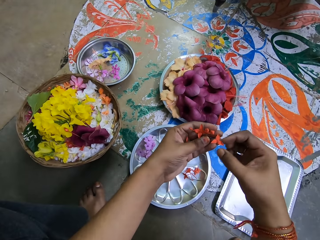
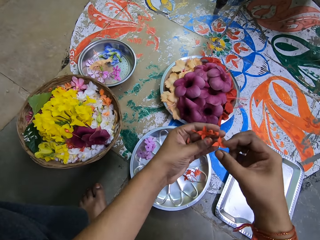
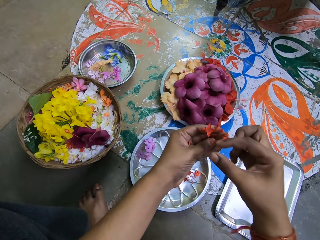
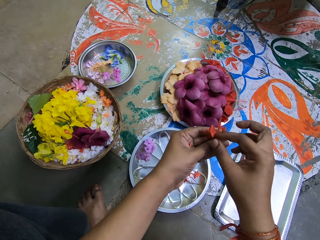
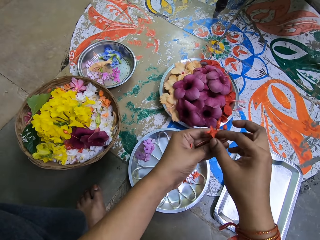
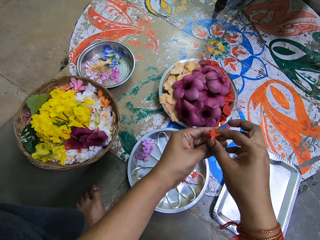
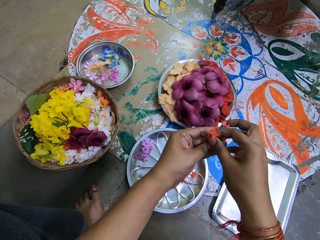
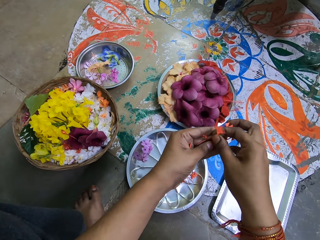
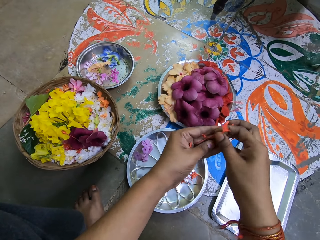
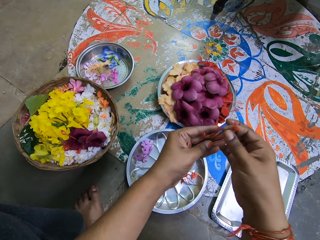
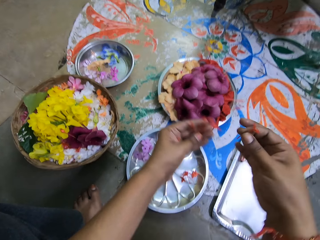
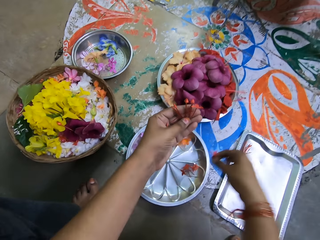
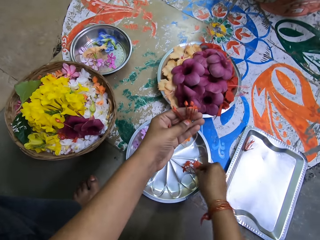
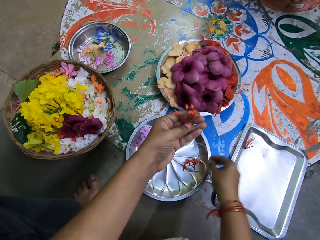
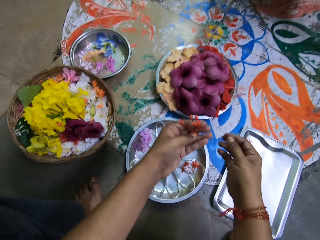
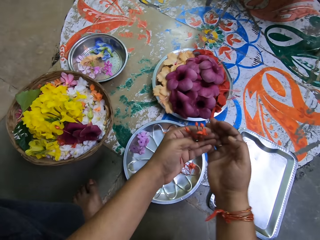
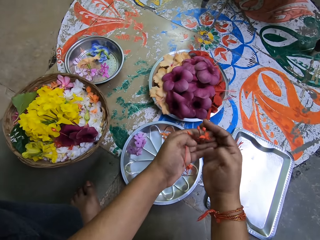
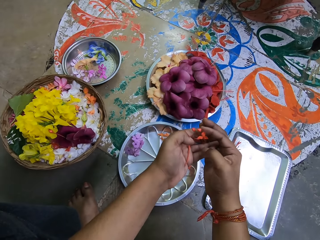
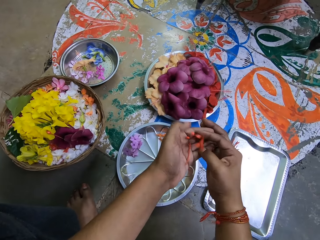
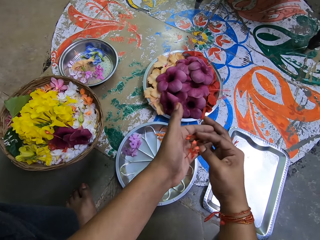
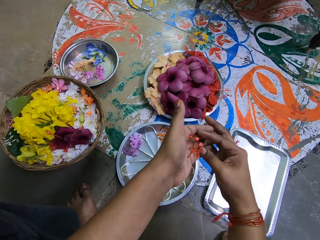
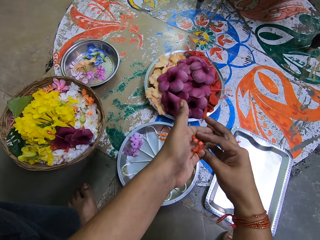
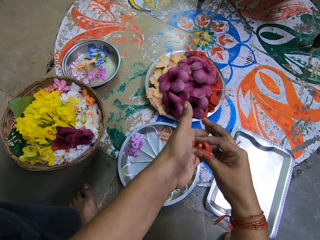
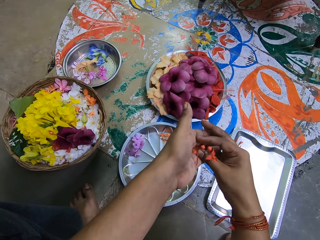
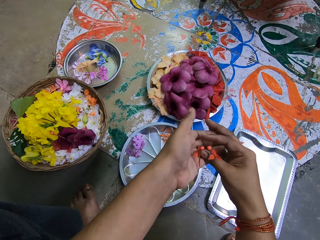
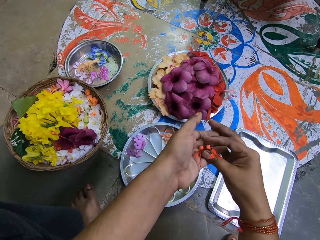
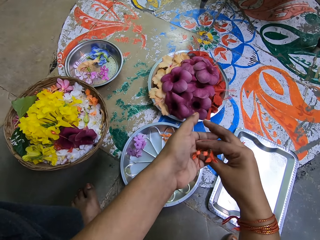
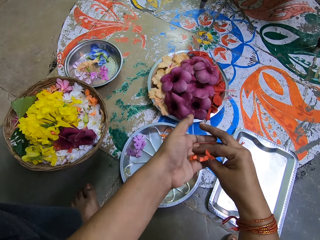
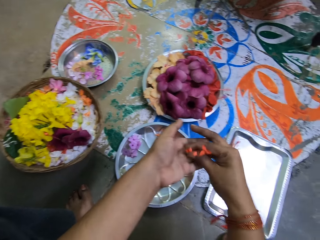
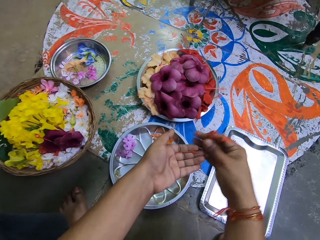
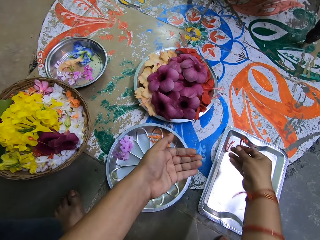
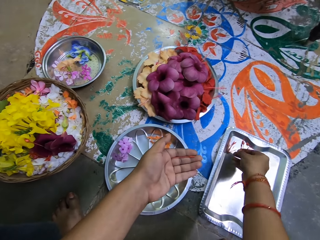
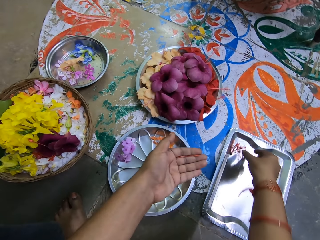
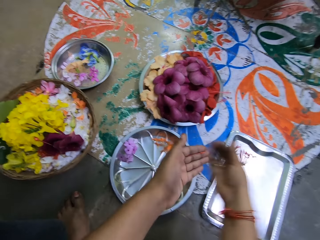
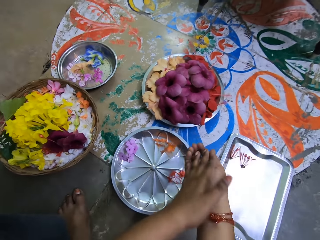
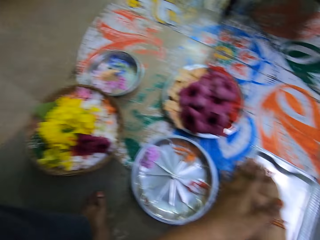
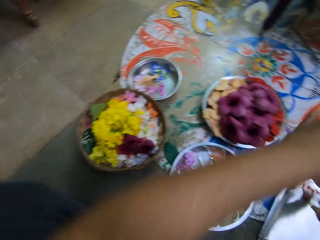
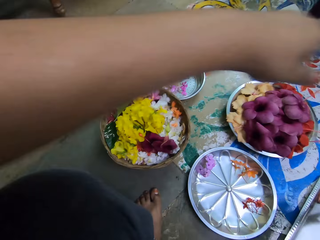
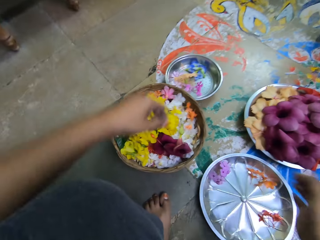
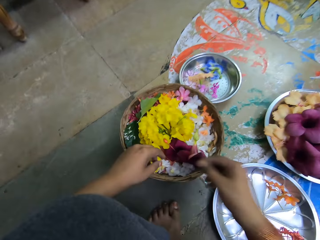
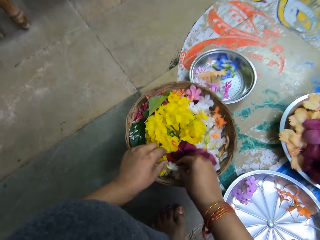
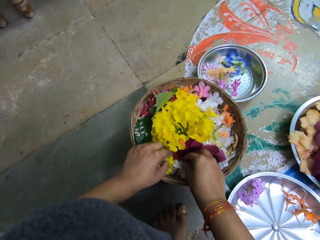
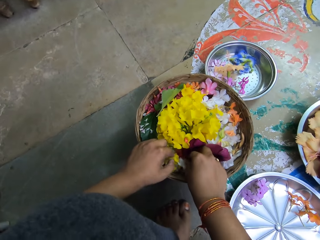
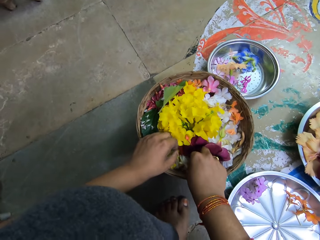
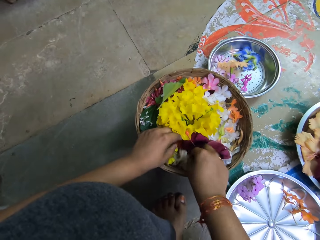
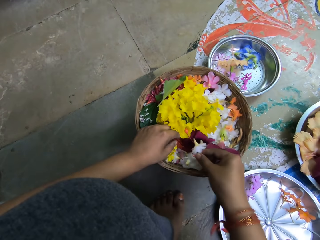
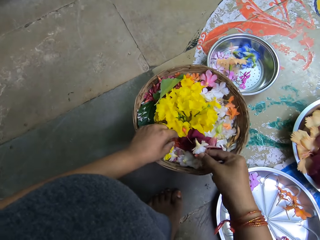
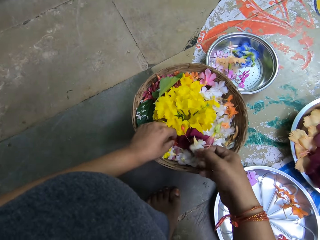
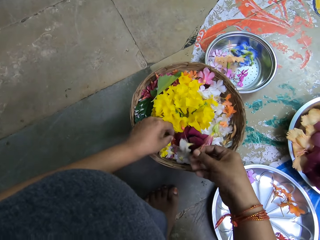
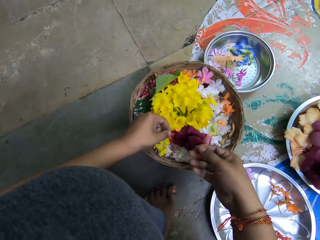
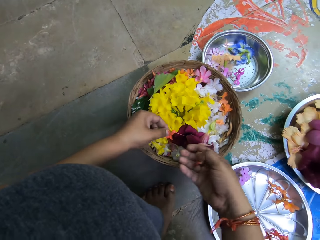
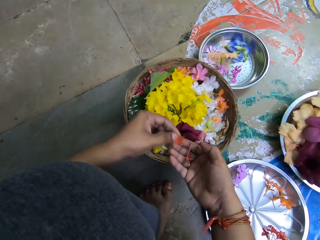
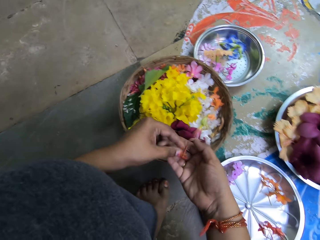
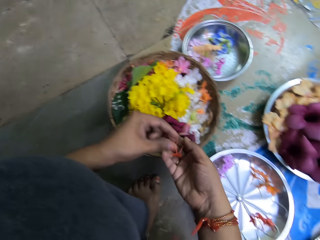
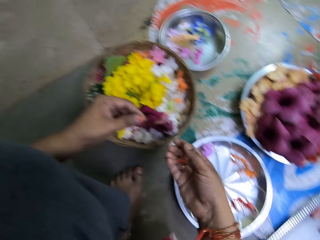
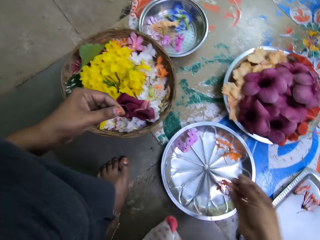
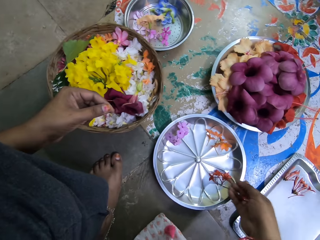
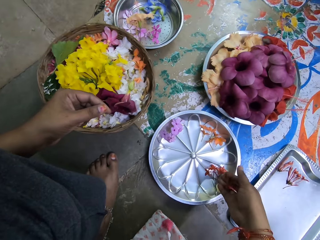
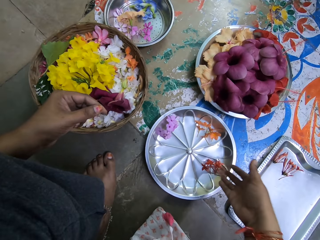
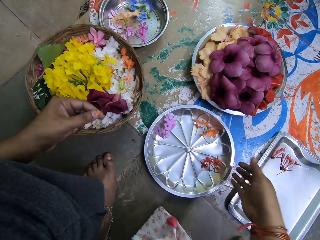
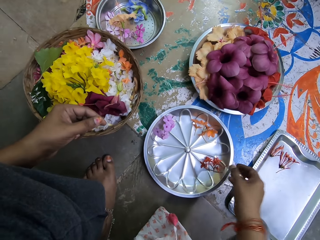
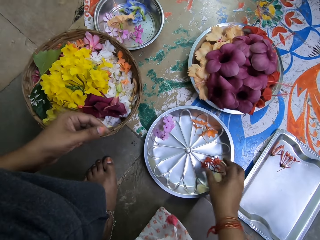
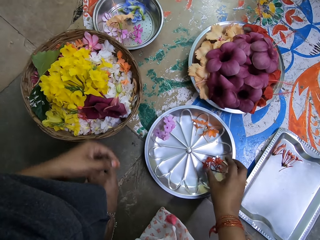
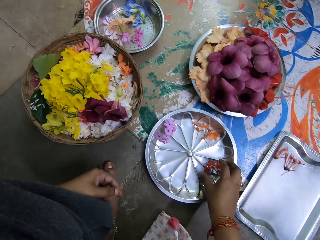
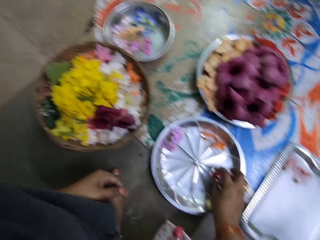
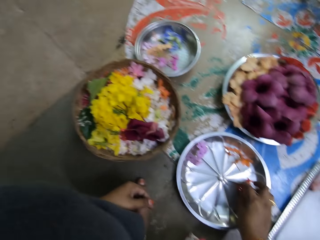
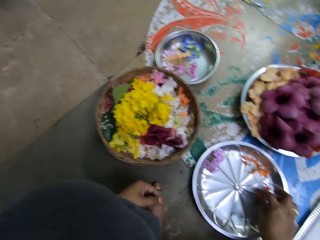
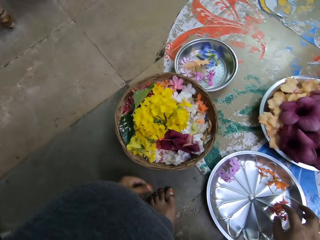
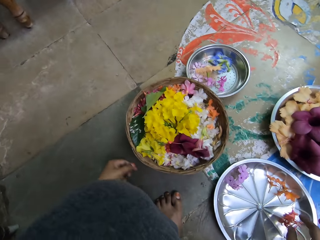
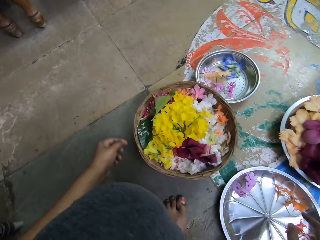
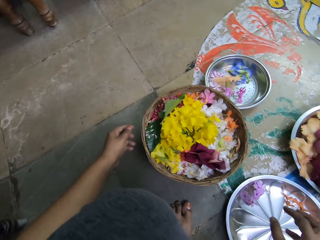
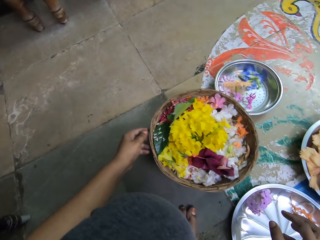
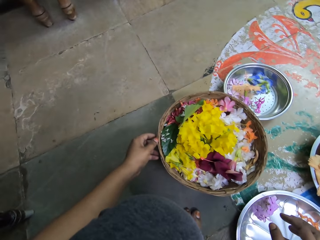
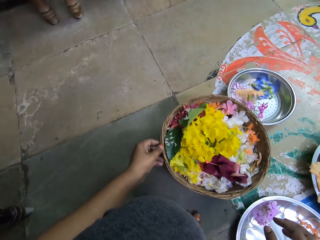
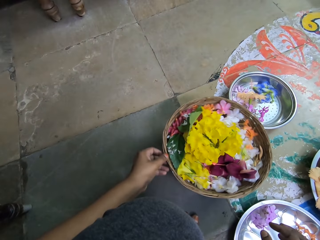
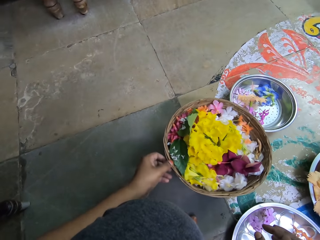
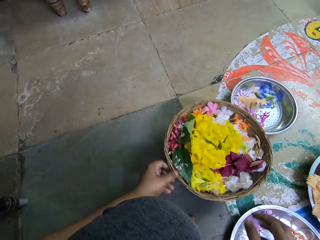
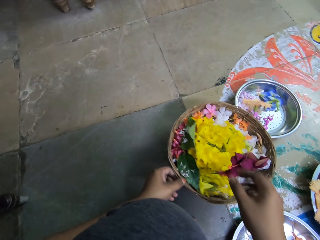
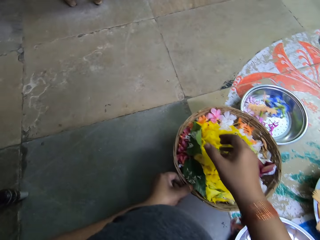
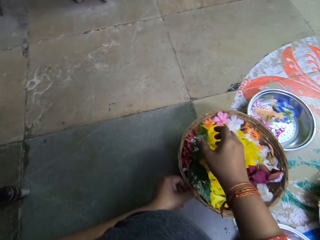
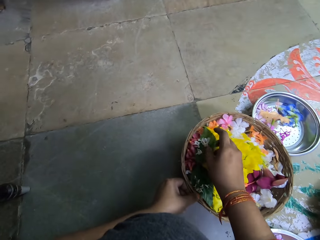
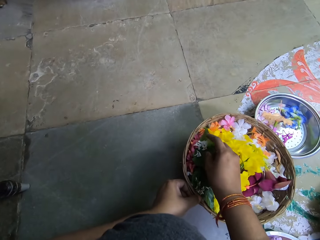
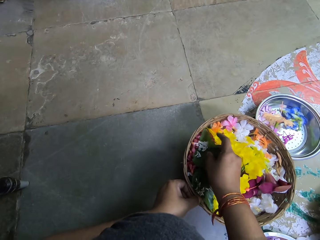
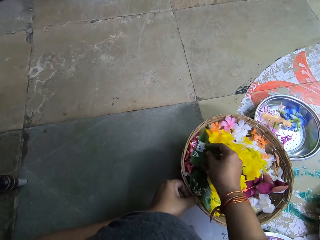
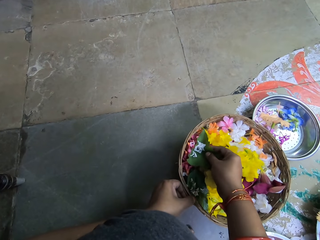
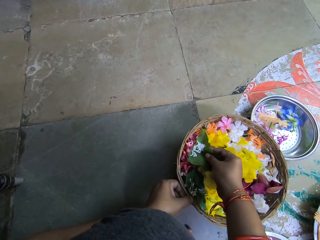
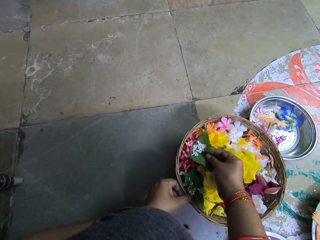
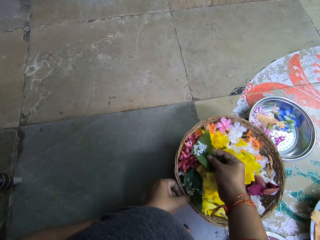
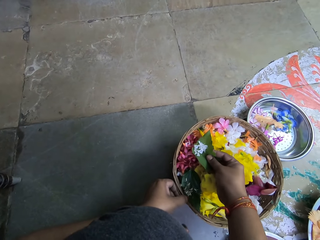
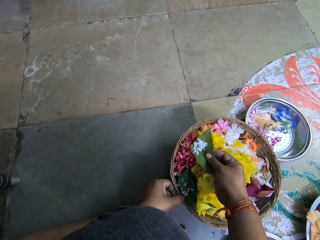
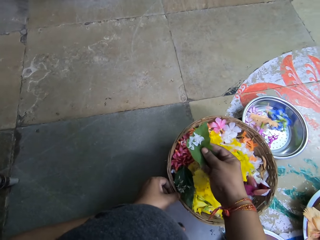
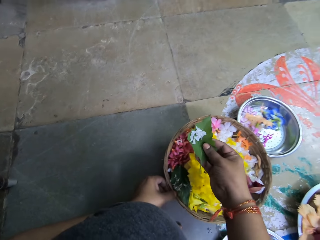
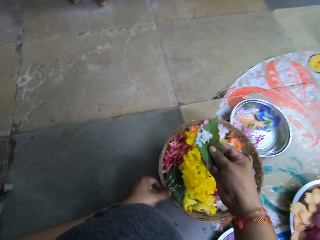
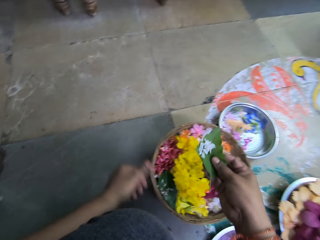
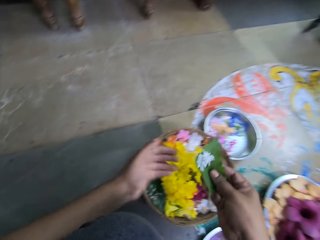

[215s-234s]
The camera wearer takes a day lily from her left hand to the tray with her right hand. She takes a day lily from her left hand to the rectangular tray on the floor with her right hand. She takes a day lily from the basket with her right hand. She takes a day lily from the basket with her left hand to her right hand. She puts the day lilies in her right hand in the tray. She grabs the basket. She holds the basket of flowers with her left hand. She turns the basket round. She takes a leaf with white flowers from the basket with her right hand.

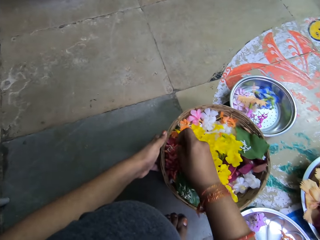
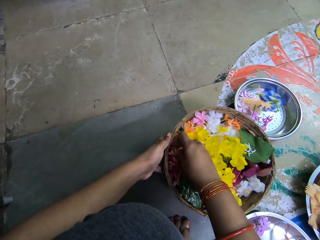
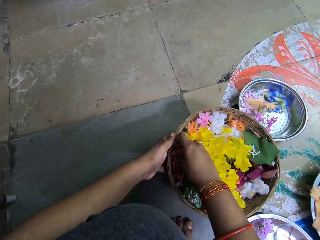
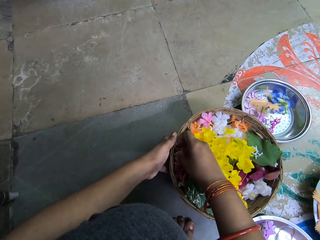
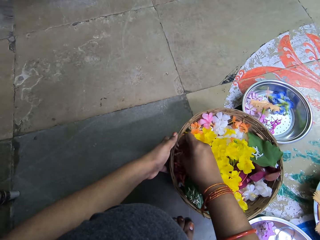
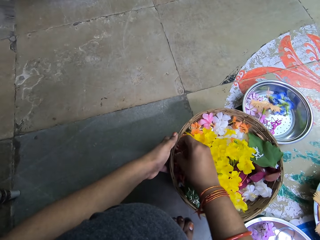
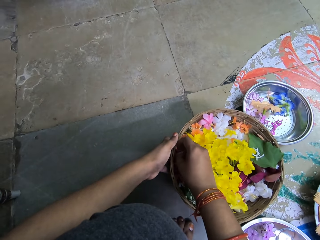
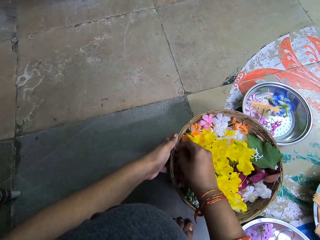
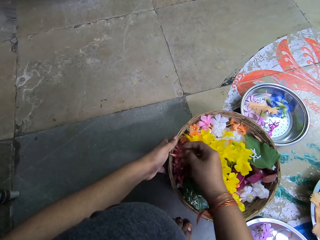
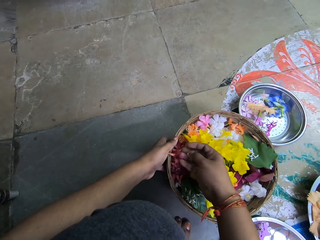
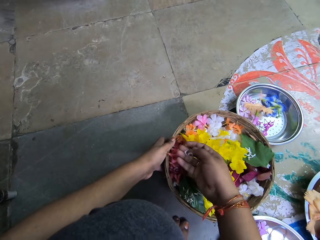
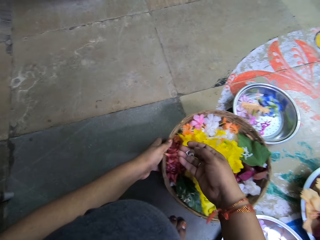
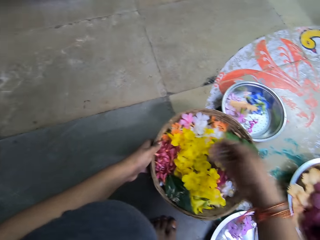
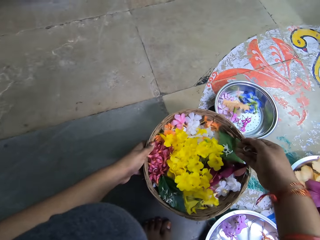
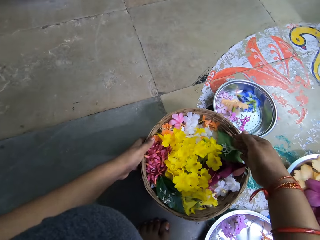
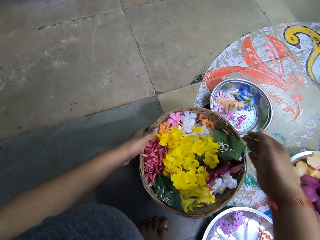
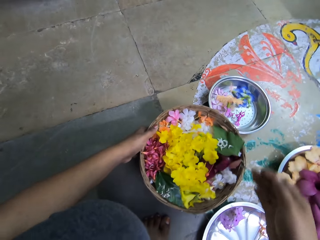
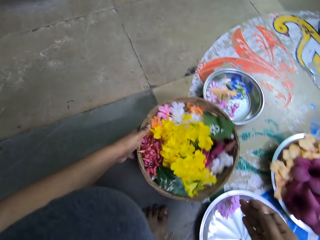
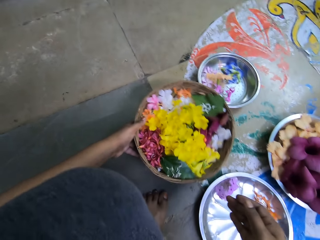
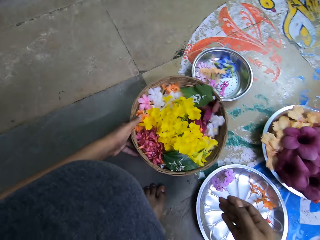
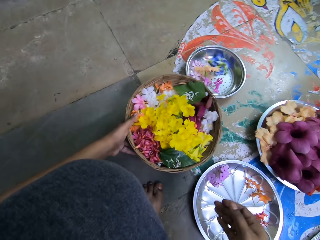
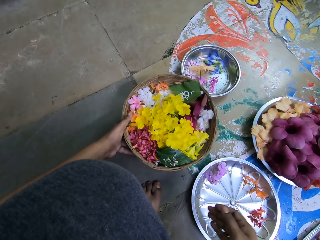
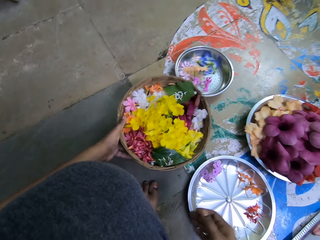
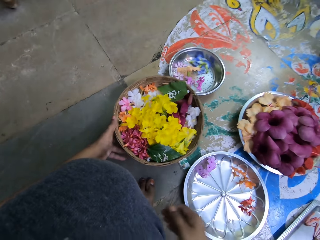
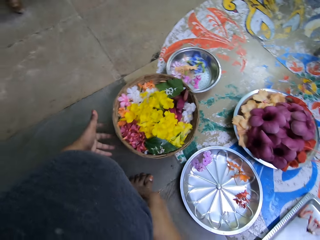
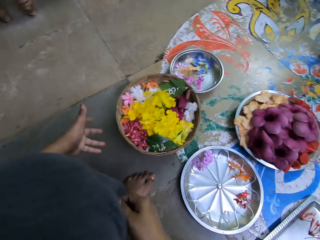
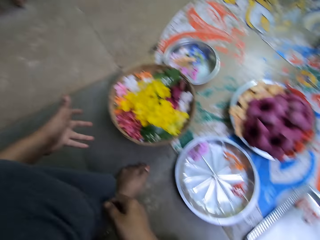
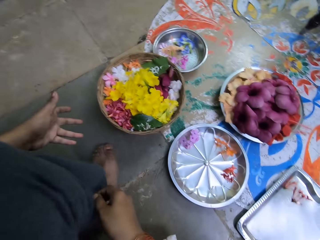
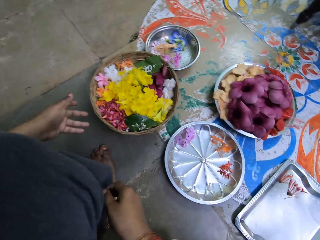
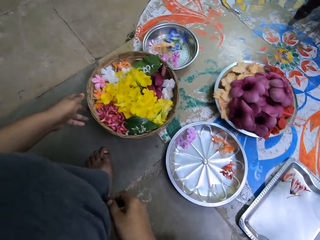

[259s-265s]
The camera wearer takes some white flowers to the leaf with her right hand. She turns the basket with her left hand. She touches her left leg with her right hand.
